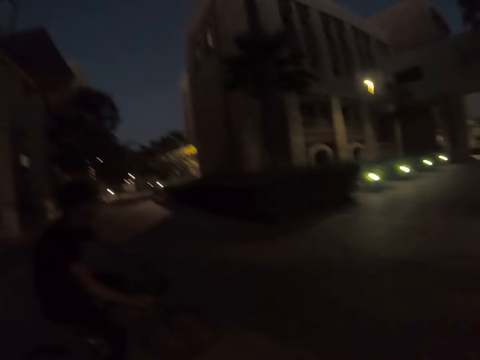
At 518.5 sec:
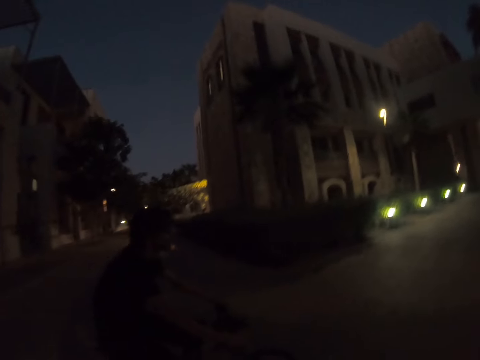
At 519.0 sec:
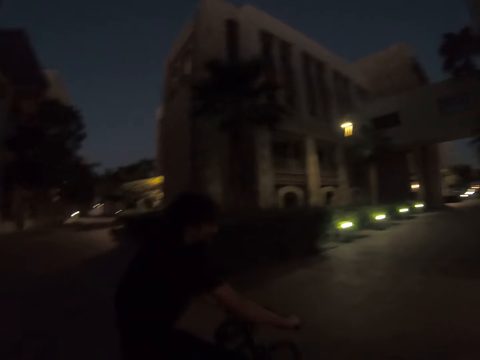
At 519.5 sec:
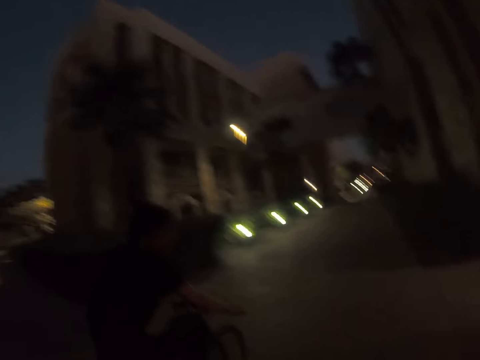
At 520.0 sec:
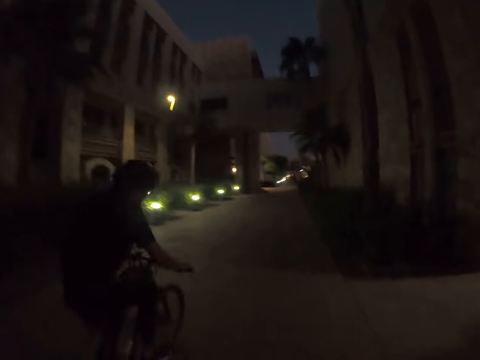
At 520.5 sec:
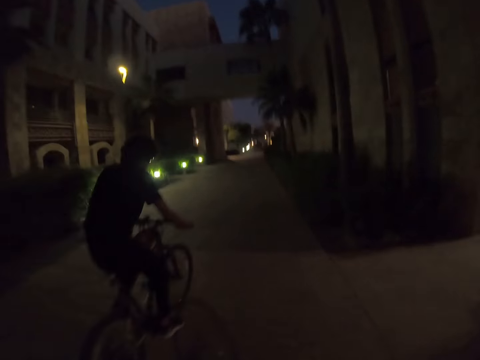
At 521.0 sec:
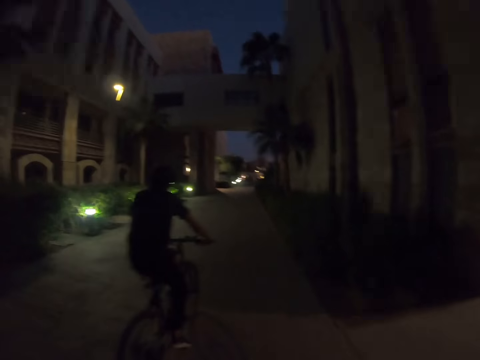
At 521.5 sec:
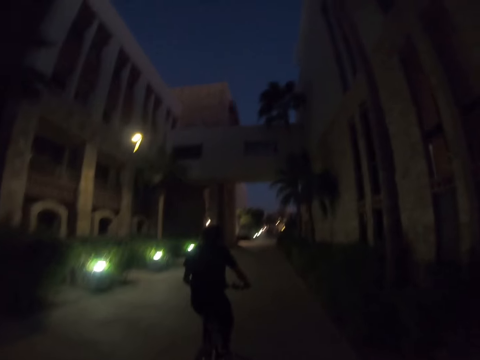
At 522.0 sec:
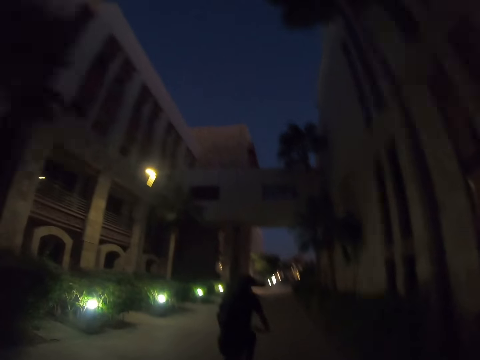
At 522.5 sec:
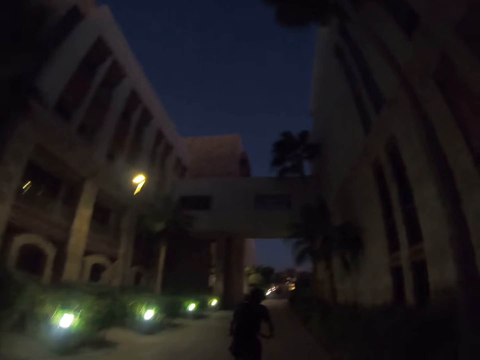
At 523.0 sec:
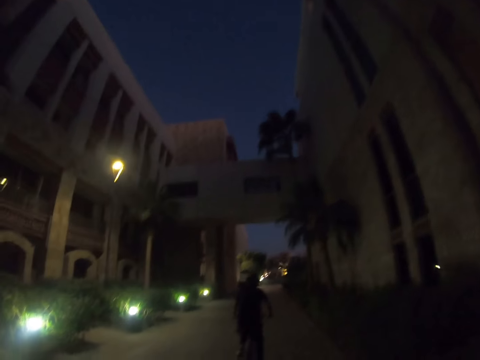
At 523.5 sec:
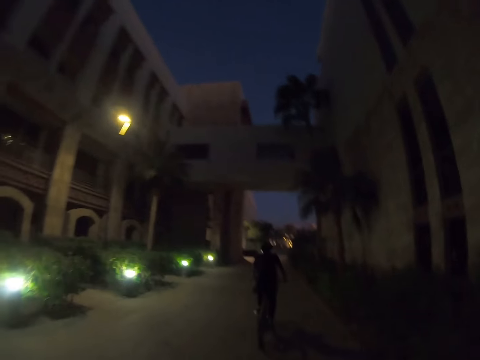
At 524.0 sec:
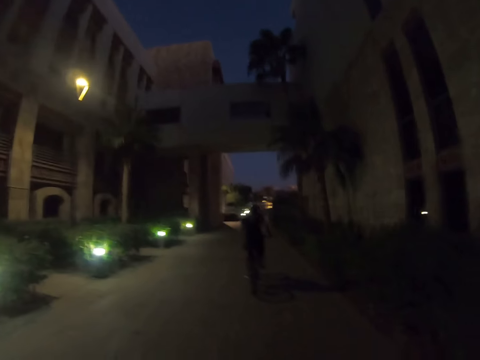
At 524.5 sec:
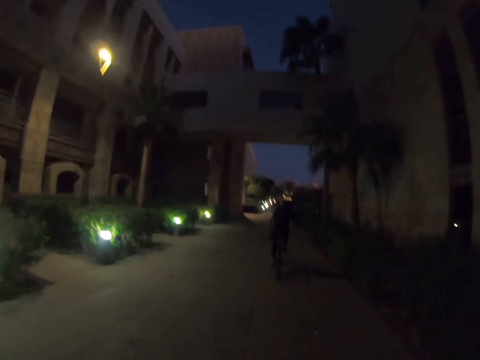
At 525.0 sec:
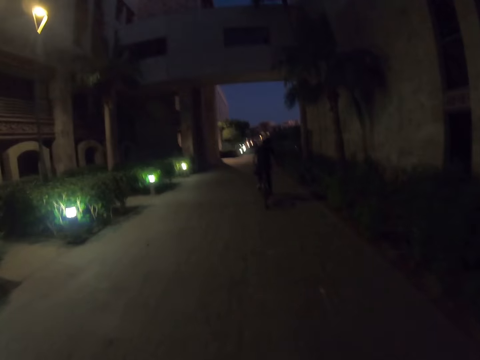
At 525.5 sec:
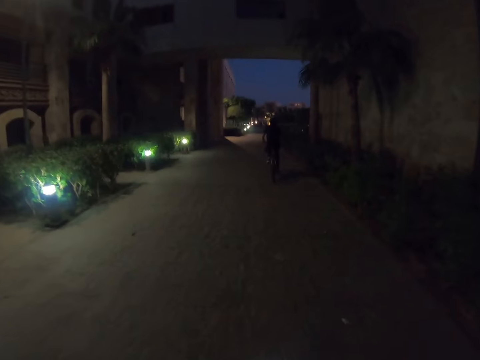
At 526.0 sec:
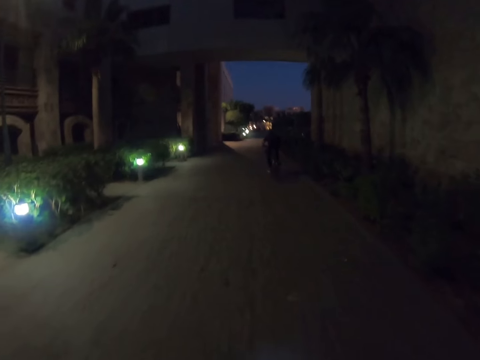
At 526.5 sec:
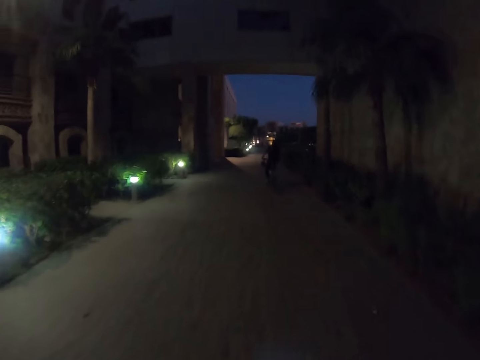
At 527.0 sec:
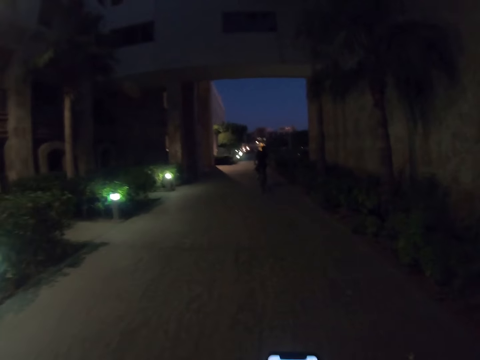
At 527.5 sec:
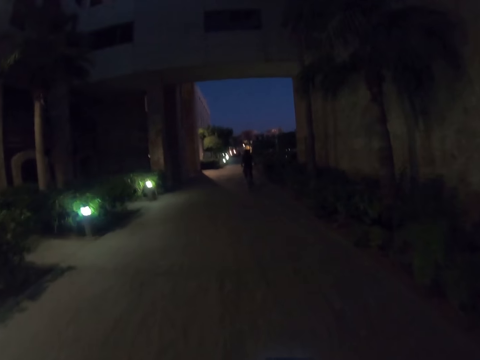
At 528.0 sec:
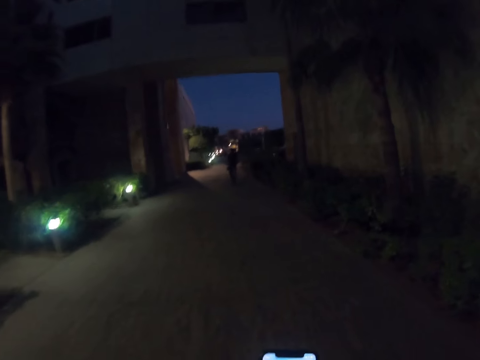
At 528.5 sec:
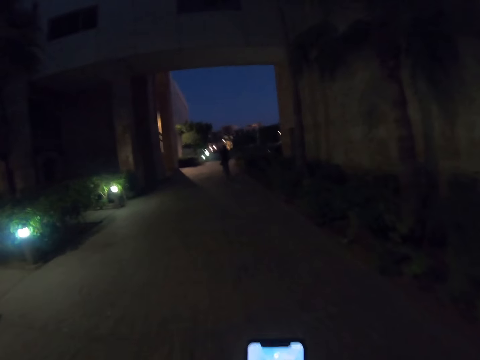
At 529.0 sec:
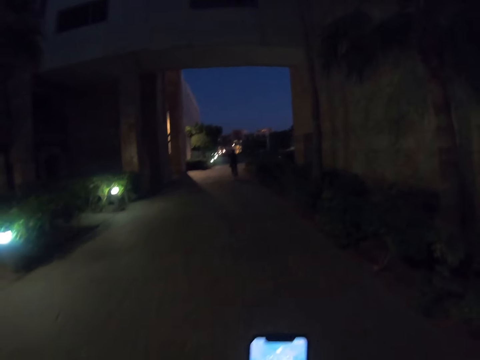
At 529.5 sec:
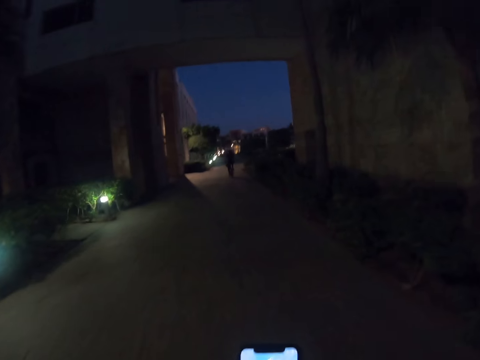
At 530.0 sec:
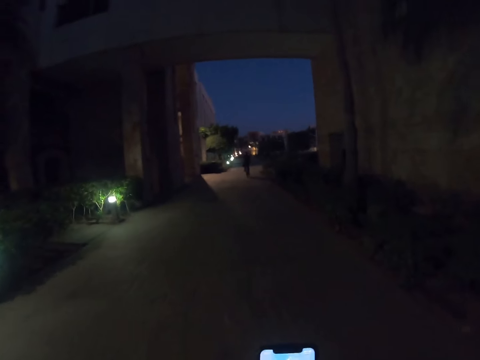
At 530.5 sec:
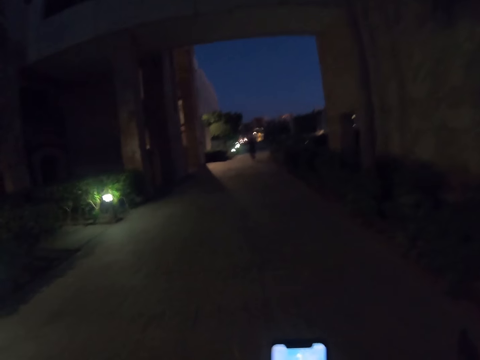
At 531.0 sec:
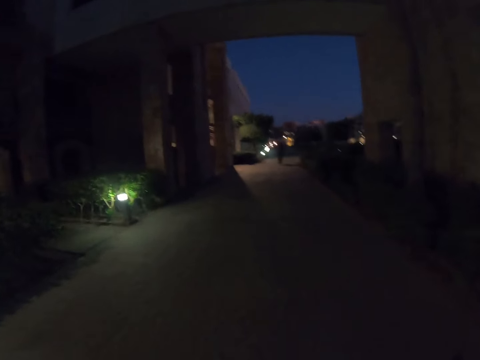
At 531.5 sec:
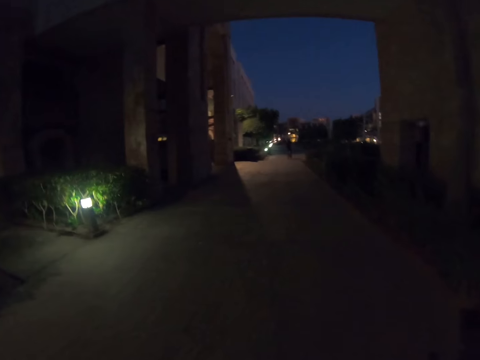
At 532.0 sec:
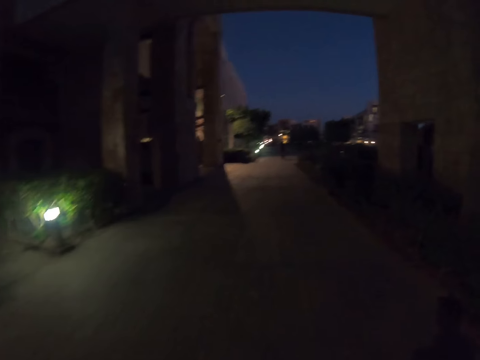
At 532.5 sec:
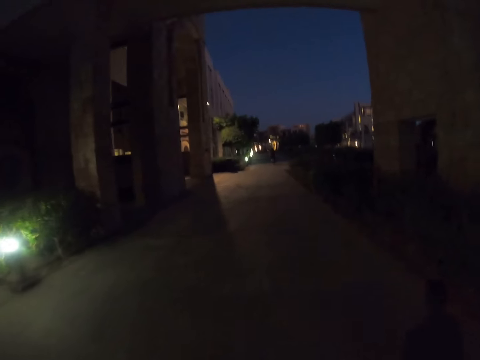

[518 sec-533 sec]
The camera wearer walks on the pavement. A man cycles on the road. The camera wearer scrolls on the phone.

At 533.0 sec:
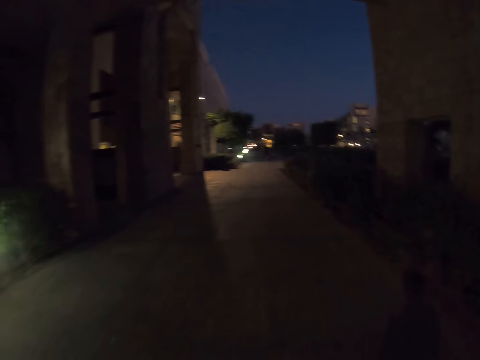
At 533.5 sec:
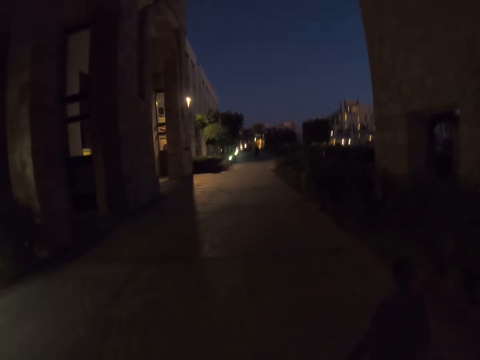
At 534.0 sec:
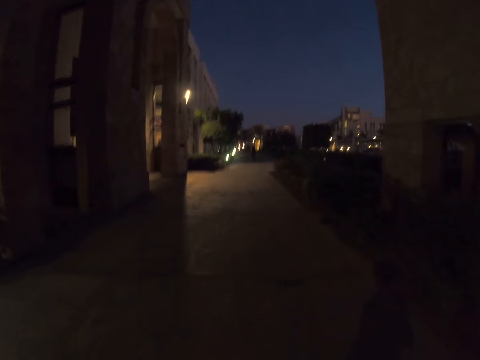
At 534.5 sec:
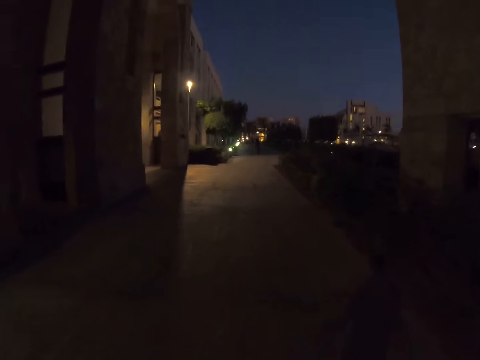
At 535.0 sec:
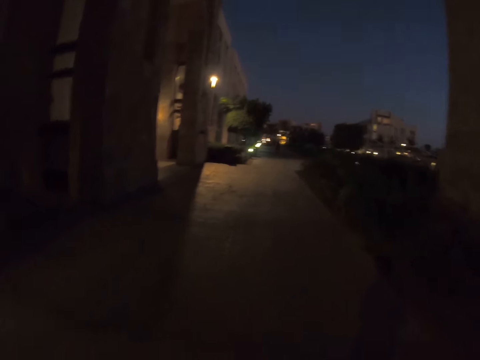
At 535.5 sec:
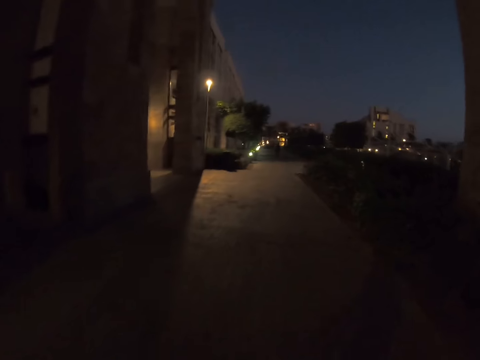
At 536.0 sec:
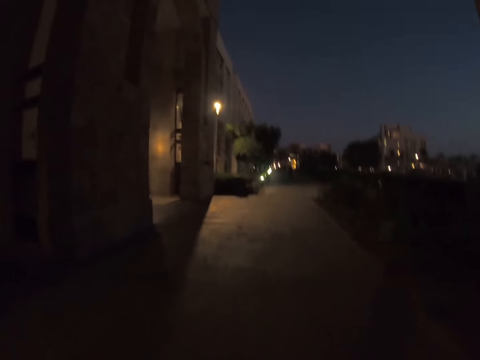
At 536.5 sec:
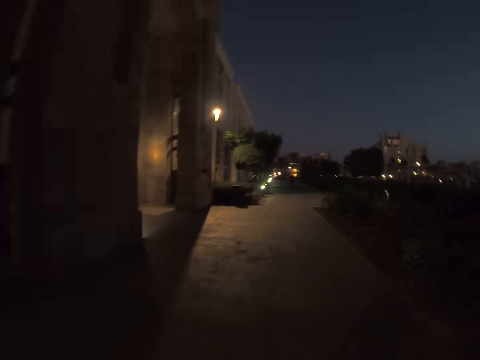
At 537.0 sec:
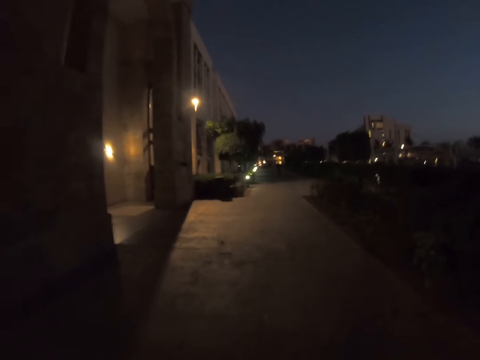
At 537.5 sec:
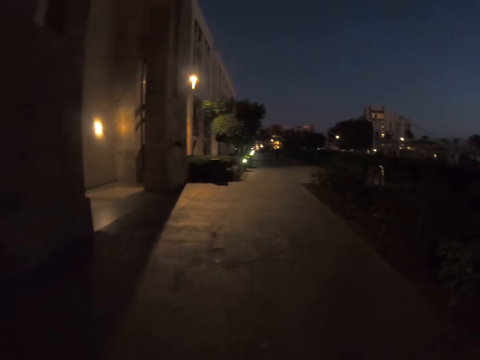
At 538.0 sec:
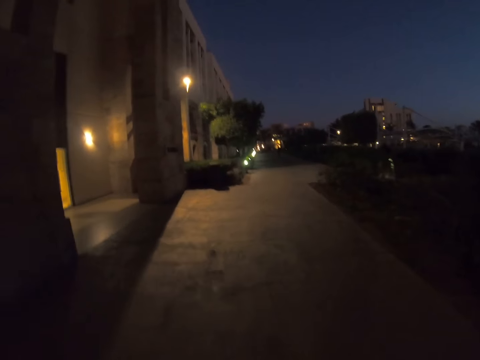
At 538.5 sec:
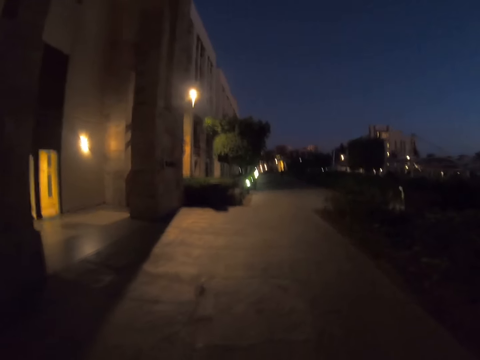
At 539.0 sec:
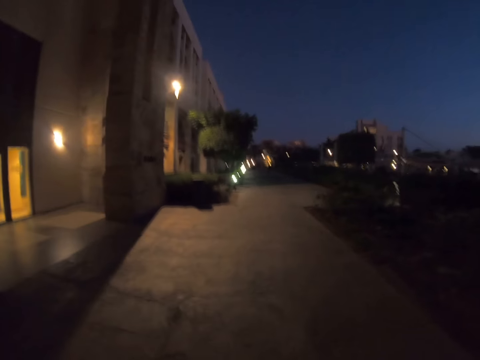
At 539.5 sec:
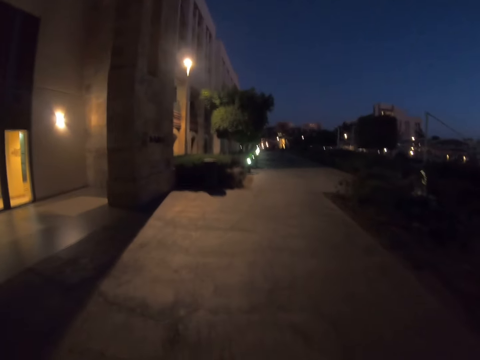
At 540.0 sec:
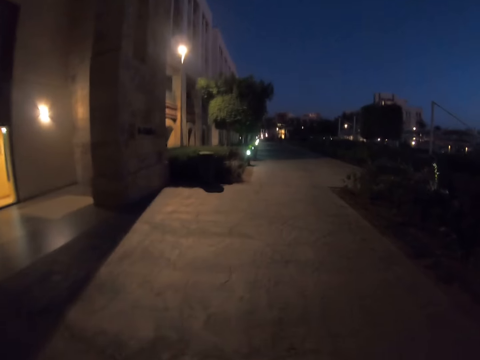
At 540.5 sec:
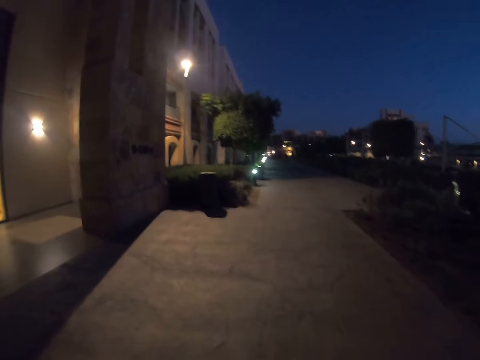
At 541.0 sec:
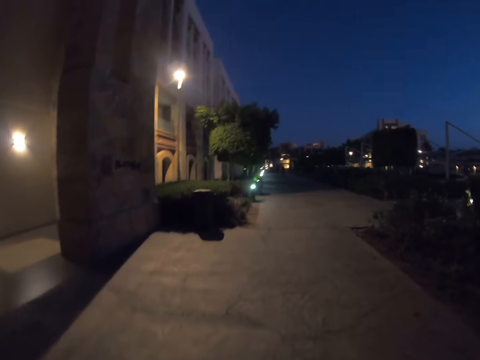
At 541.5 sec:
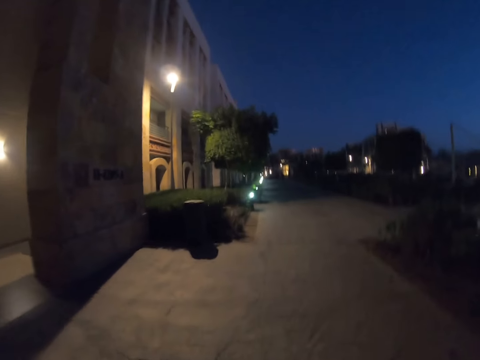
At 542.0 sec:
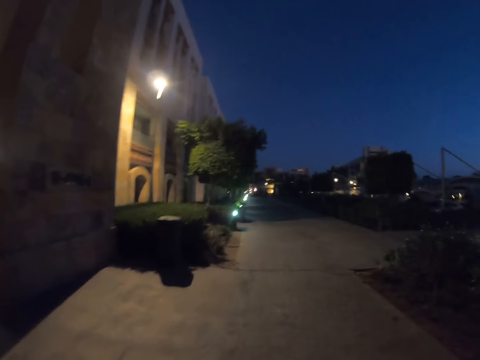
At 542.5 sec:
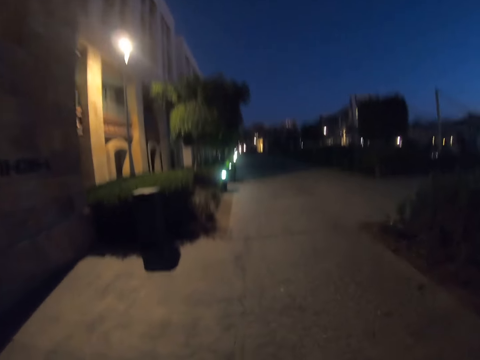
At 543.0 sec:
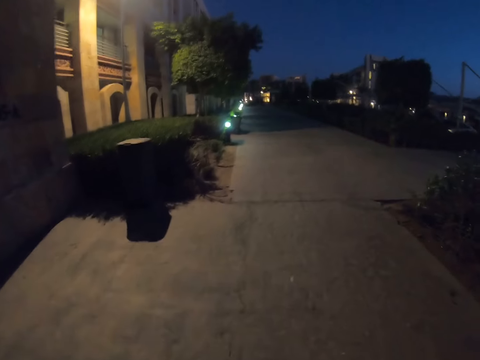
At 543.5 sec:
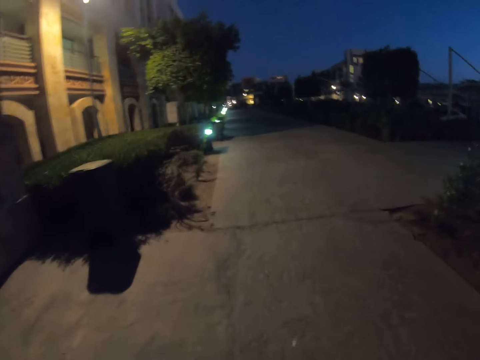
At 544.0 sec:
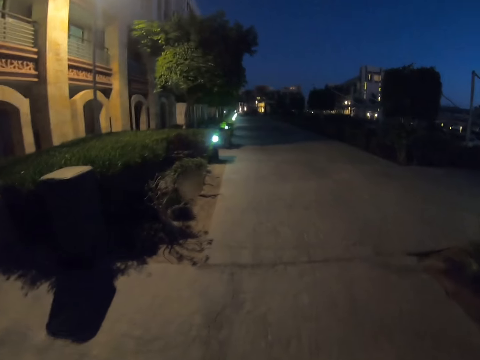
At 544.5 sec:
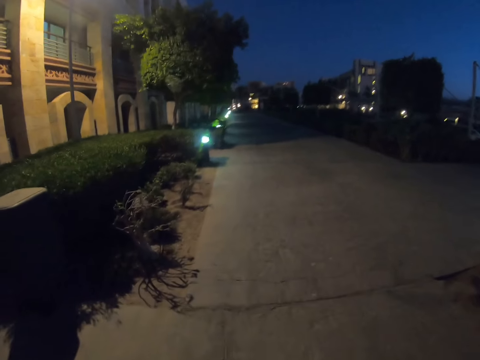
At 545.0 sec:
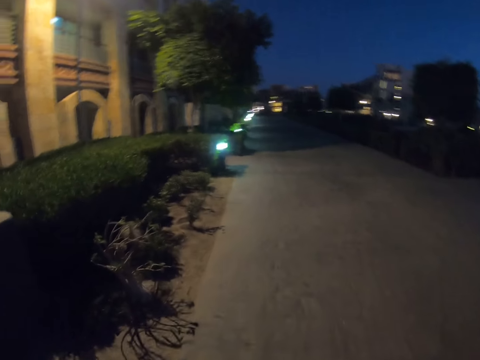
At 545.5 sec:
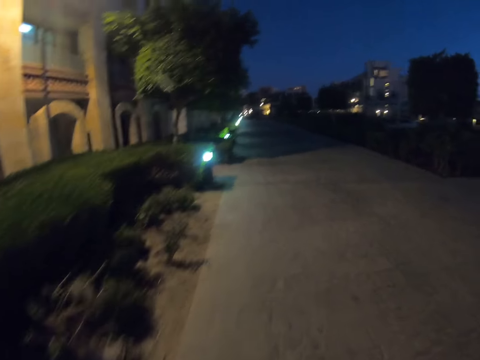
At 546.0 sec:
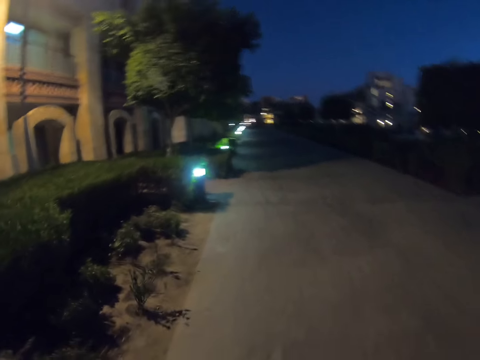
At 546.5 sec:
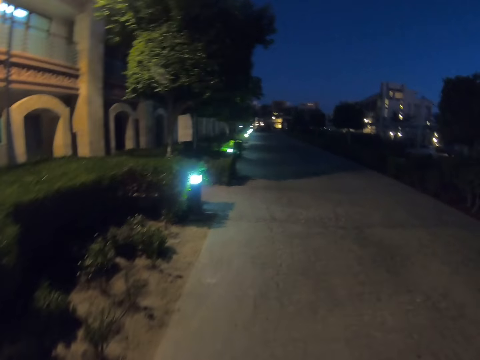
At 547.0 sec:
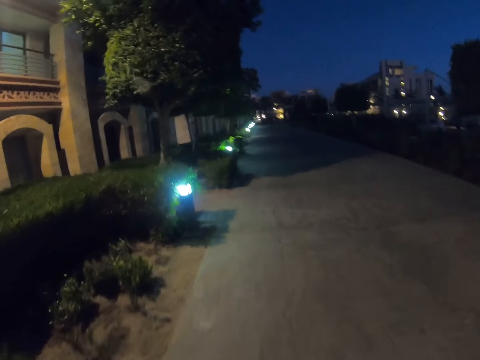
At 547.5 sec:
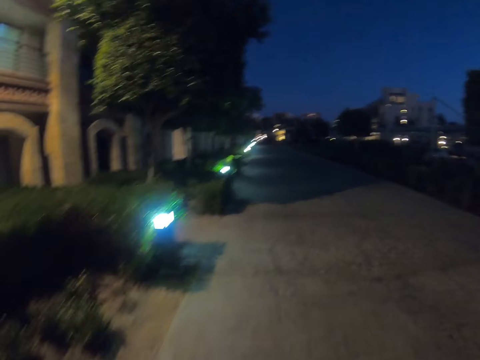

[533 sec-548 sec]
The camera wearer walks. They walk on the road.
